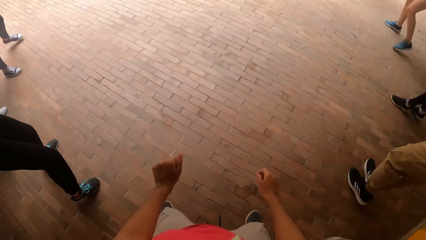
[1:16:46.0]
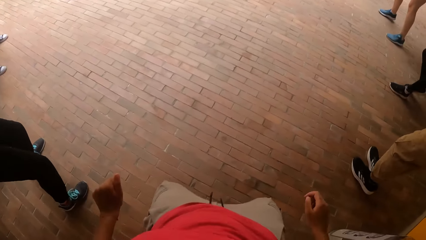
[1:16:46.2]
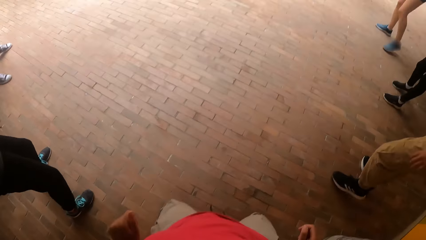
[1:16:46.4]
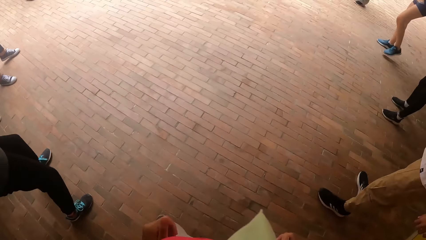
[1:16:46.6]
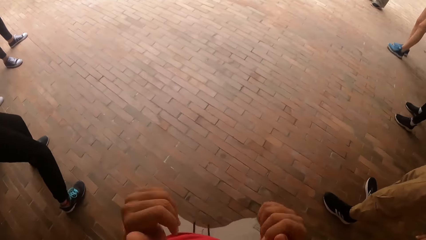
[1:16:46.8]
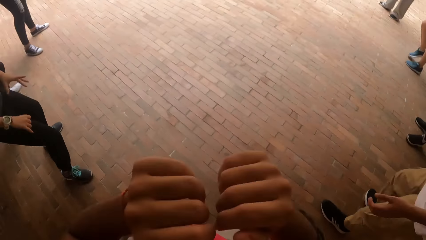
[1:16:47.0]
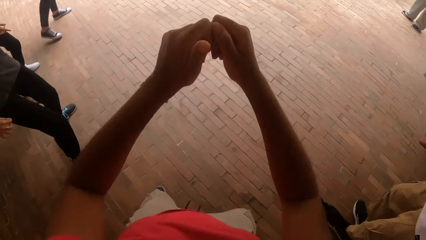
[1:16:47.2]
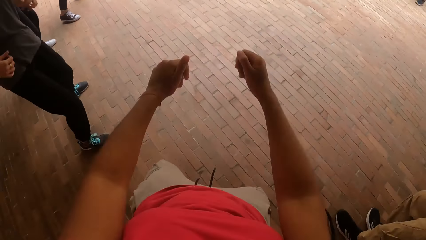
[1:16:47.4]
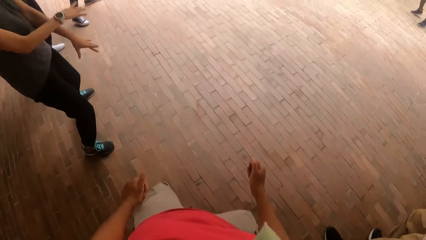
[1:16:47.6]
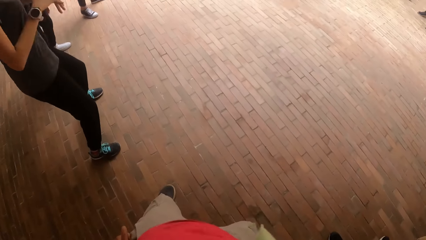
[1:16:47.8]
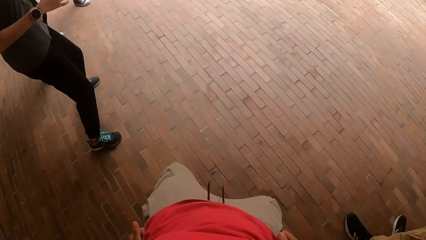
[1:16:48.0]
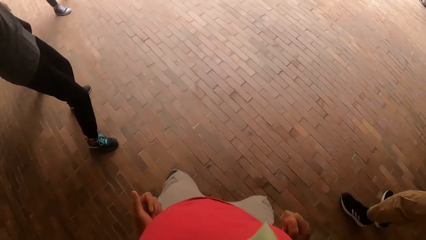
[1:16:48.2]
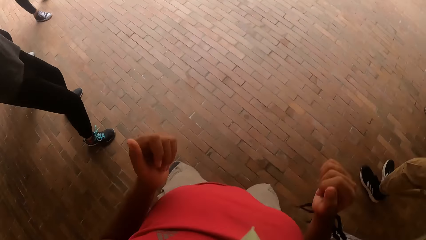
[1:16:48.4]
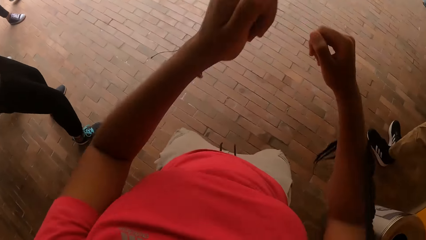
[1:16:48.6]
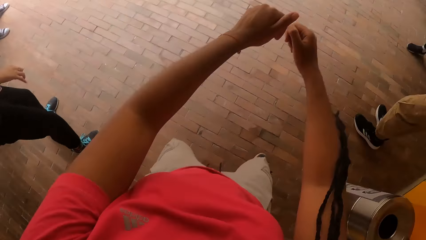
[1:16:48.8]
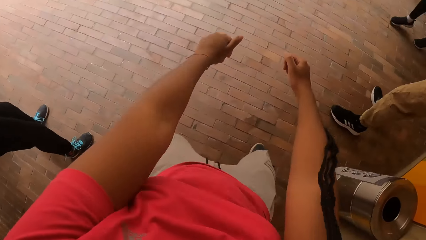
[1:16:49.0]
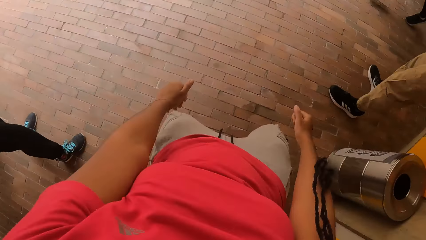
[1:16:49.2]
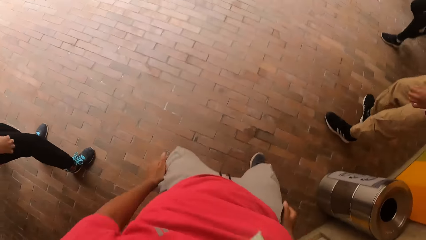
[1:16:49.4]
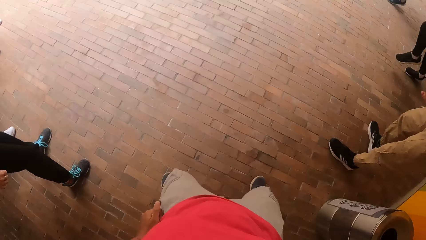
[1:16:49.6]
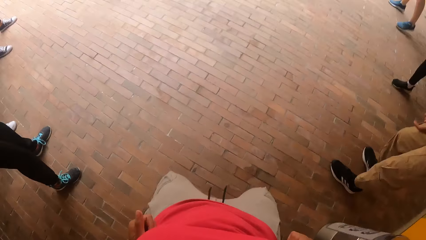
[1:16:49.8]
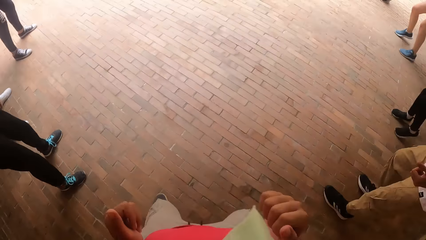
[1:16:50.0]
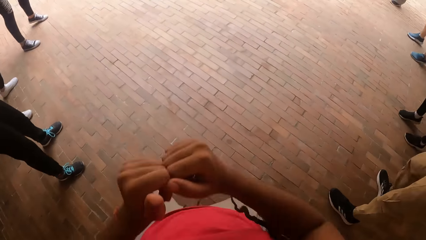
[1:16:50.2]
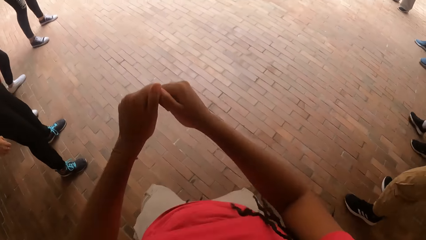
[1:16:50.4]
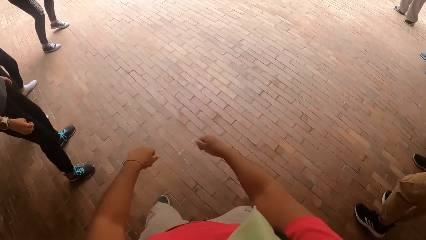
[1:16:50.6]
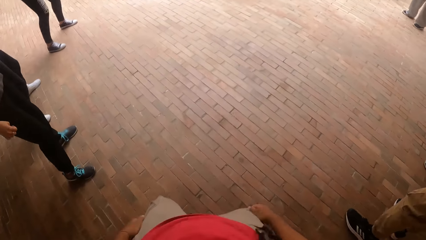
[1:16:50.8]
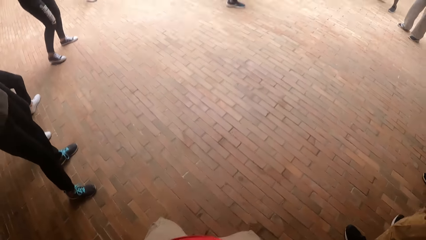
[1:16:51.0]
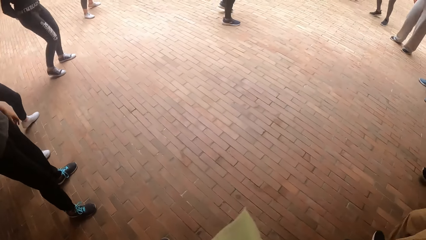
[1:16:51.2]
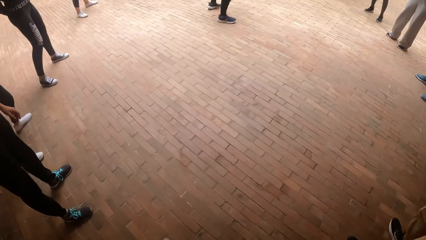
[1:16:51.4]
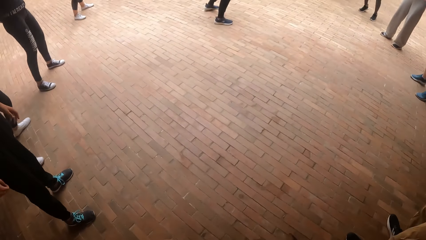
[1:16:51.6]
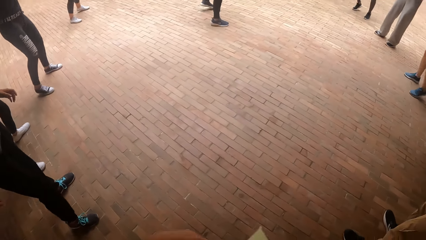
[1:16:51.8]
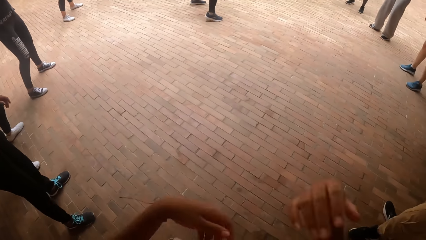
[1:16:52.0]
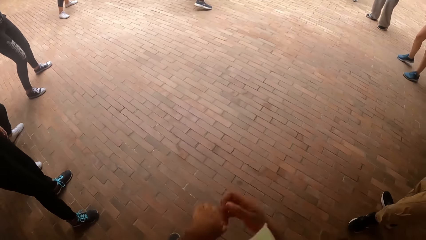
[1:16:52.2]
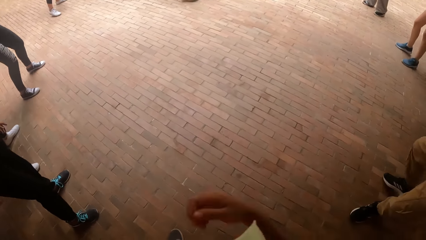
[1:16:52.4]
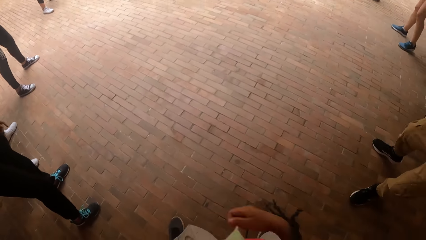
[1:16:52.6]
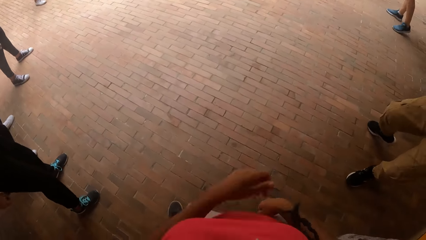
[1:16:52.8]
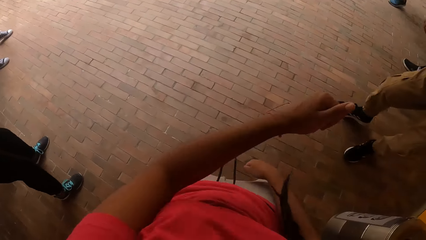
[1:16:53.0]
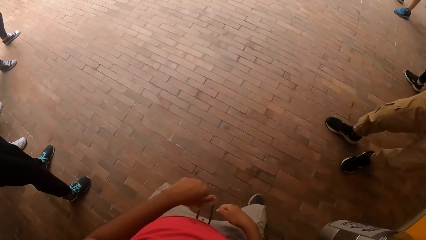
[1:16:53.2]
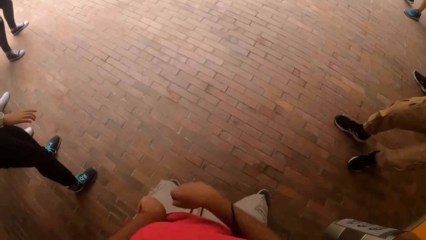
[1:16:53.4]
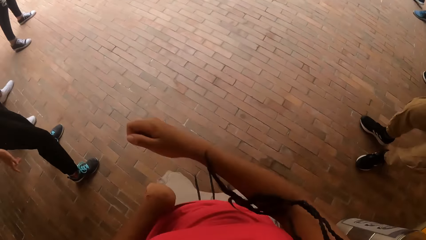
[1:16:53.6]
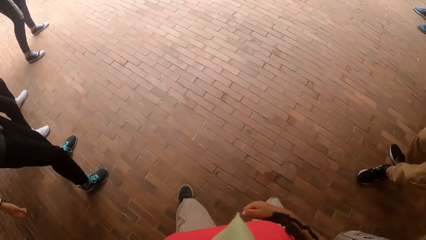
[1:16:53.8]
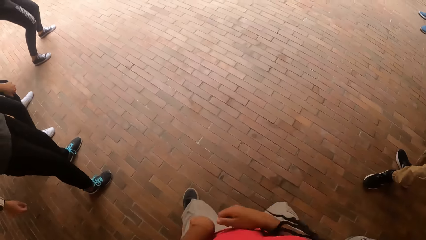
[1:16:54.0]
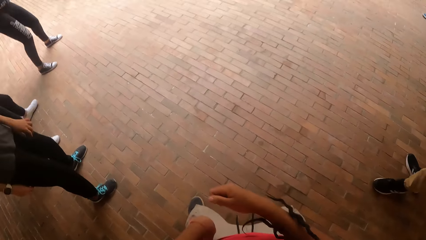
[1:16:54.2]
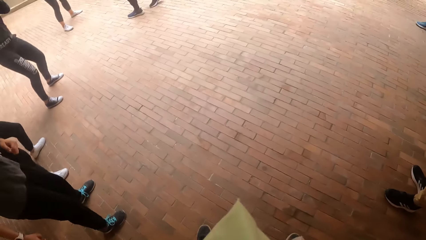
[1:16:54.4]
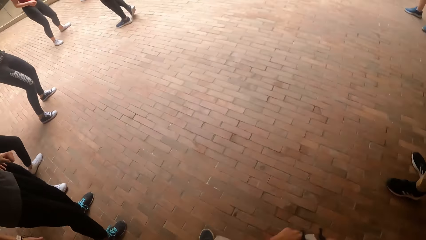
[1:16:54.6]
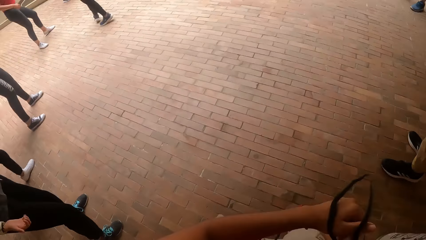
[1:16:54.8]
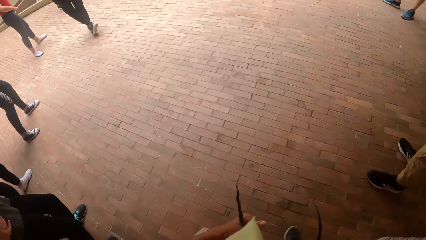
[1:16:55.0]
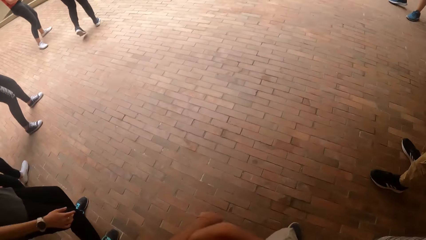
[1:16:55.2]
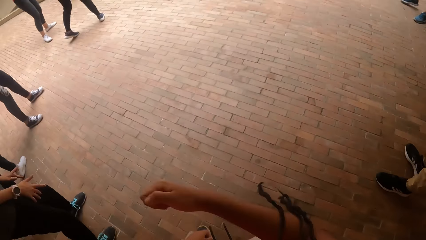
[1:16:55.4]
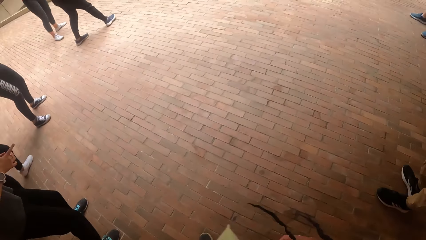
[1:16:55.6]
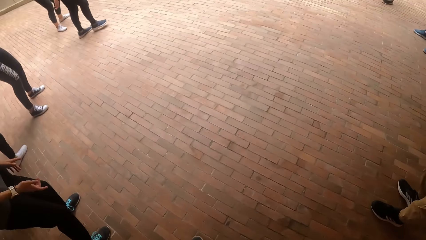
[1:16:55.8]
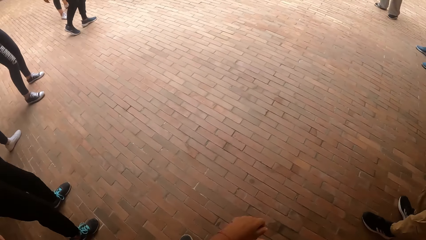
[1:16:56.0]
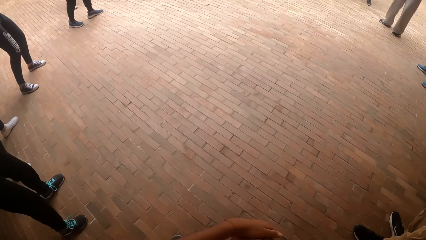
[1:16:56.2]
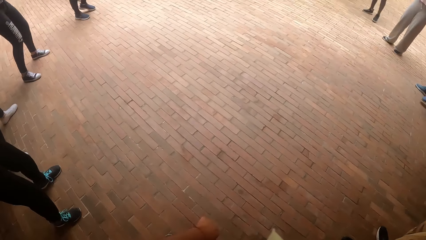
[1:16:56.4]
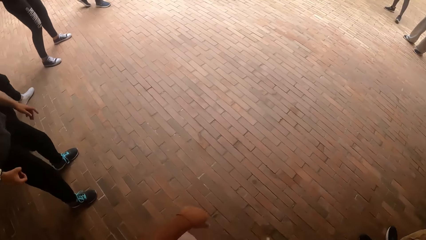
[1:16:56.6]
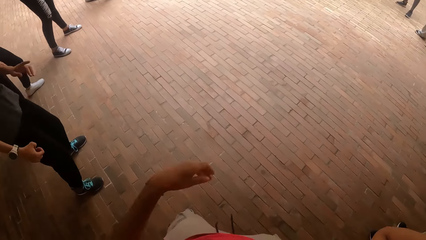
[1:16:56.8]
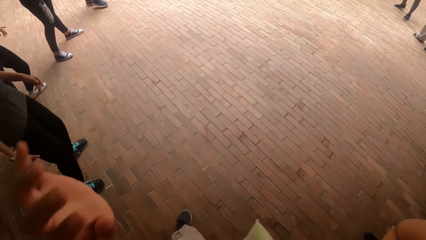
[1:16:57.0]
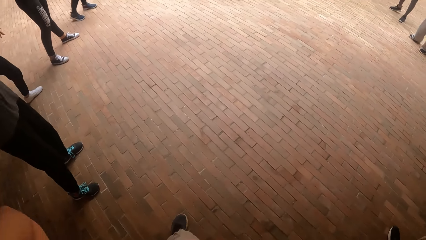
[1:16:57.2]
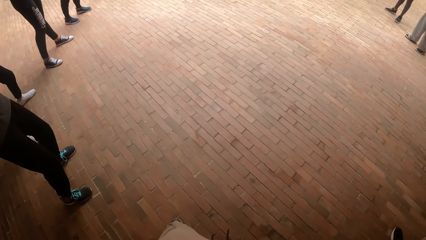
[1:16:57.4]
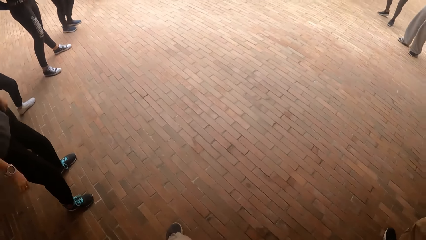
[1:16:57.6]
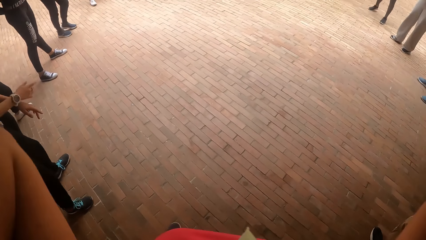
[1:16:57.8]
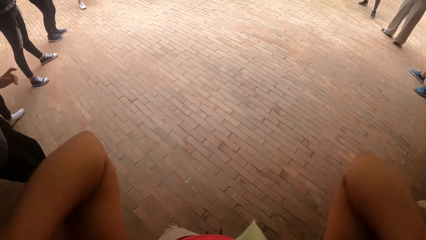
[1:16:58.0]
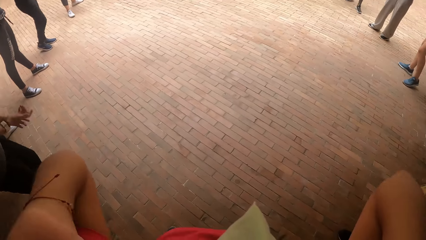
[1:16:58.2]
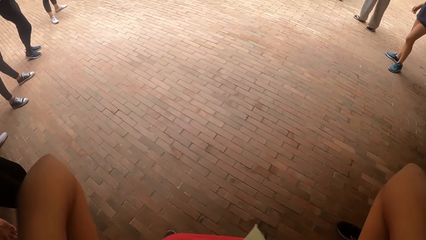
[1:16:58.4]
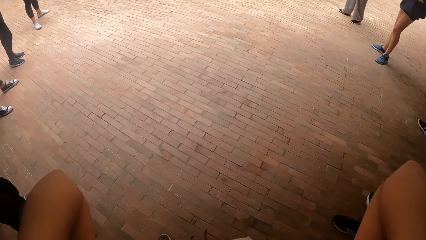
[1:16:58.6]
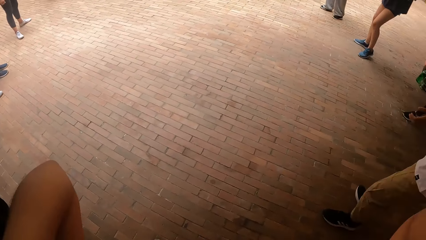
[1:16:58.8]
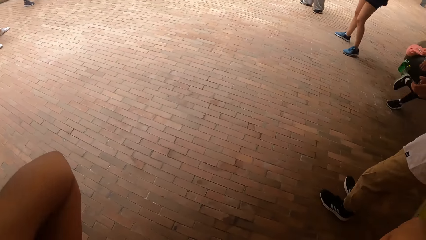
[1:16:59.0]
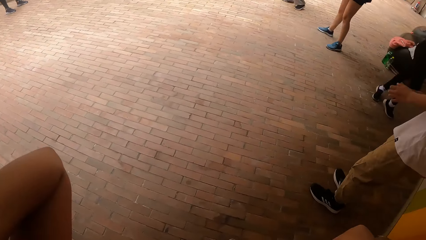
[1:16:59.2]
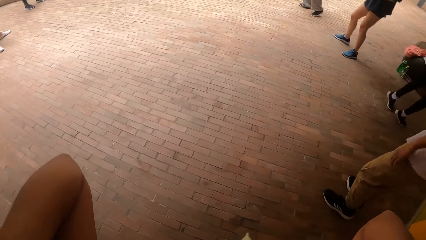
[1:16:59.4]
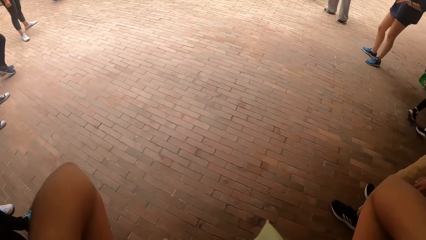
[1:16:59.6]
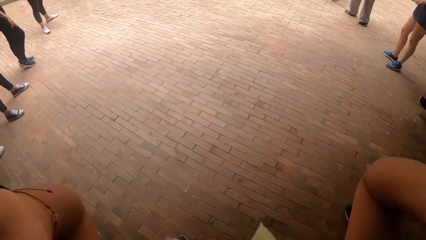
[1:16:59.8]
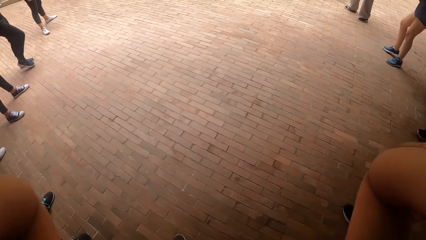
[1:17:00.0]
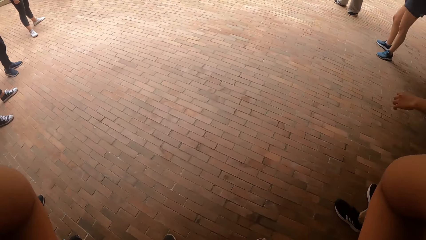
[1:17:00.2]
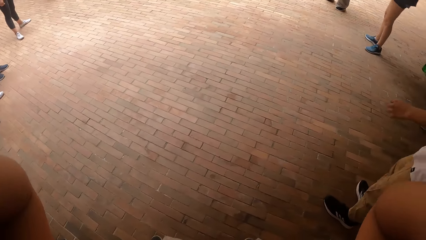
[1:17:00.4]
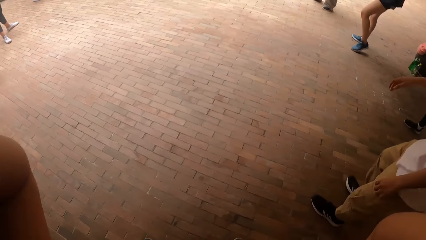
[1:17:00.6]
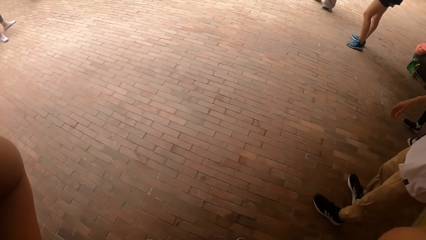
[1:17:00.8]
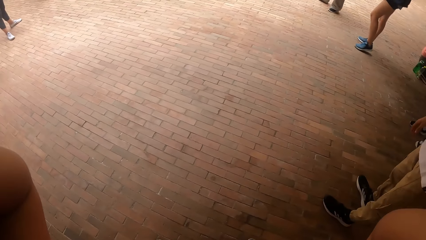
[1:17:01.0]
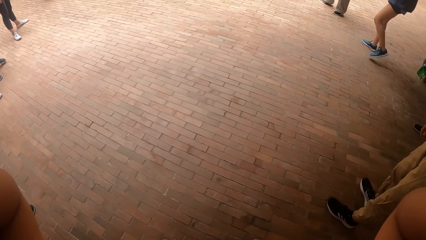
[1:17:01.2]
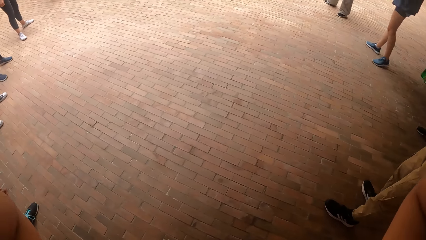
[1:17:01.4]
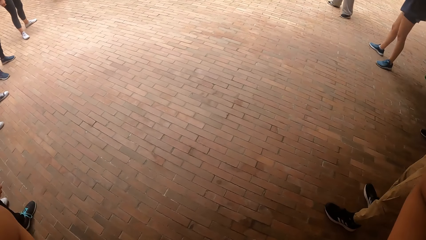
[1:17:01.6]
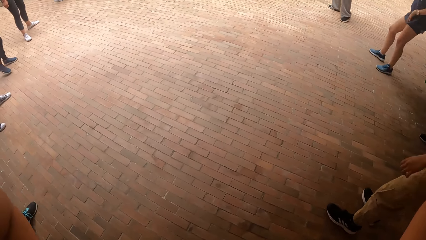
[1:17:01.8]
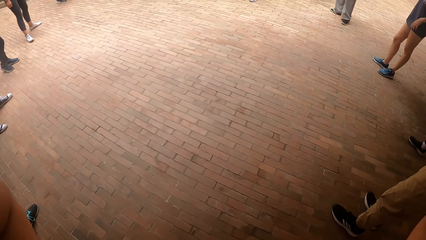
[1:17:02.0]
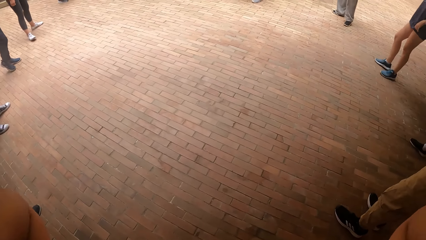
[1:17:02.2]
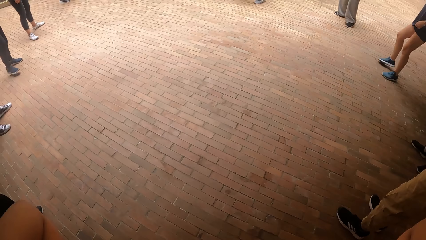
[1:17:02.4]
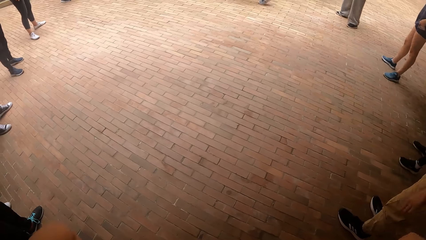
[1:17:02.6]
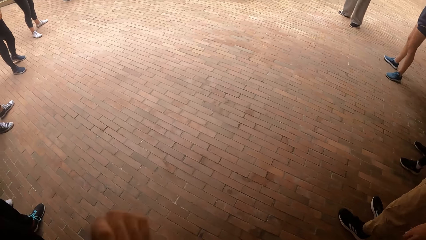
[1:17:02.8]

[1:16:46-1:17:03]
The camera wearer raises her left hand to her face. She adjusts the camera.
